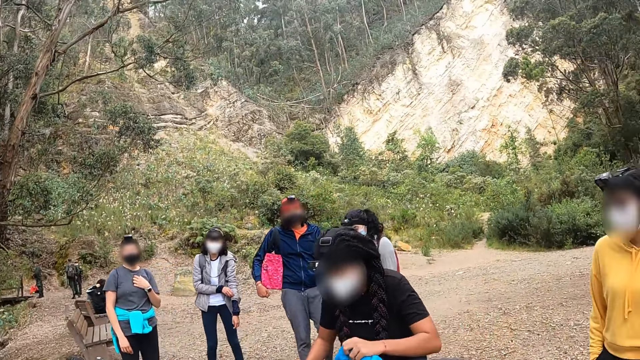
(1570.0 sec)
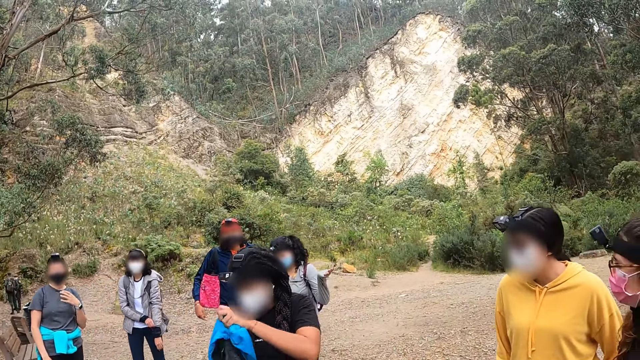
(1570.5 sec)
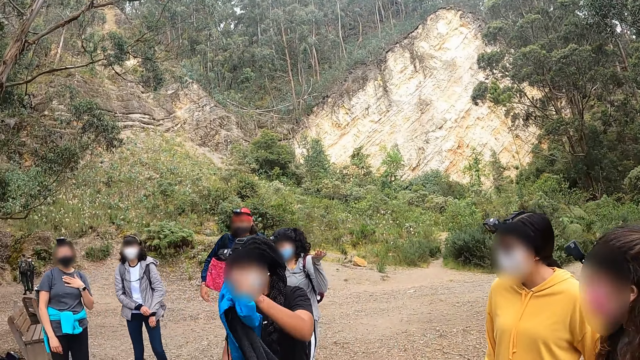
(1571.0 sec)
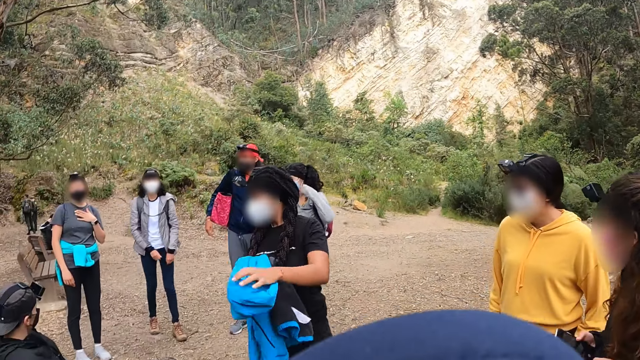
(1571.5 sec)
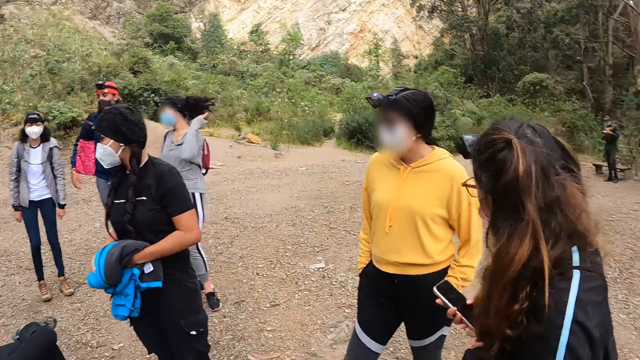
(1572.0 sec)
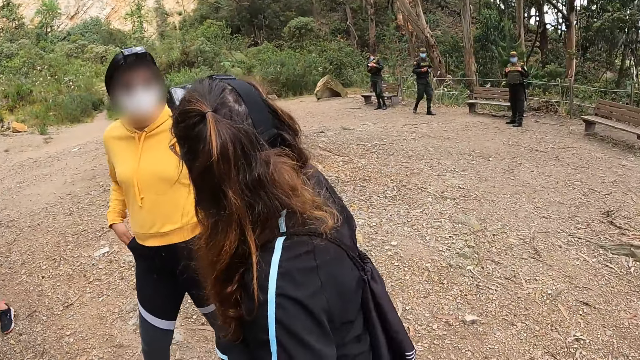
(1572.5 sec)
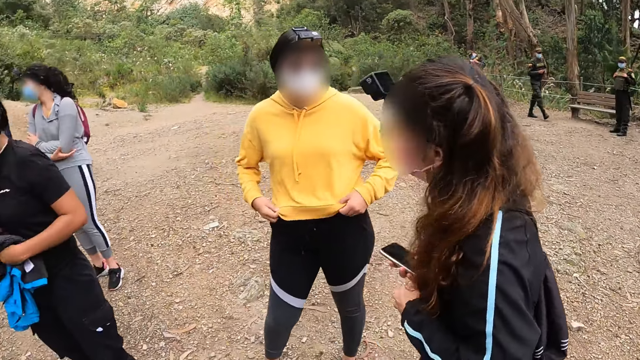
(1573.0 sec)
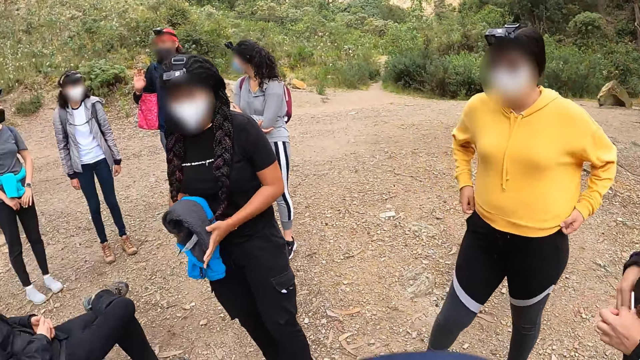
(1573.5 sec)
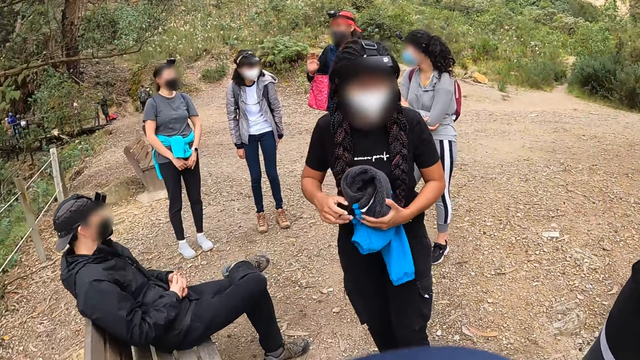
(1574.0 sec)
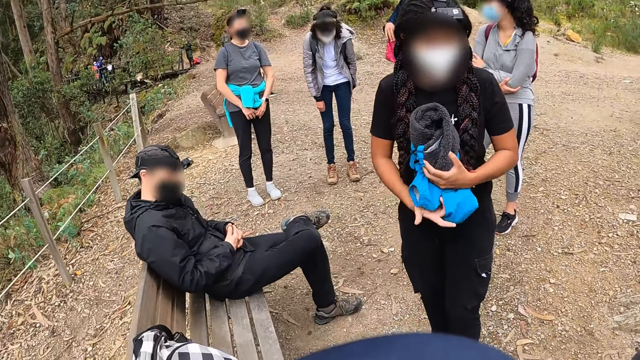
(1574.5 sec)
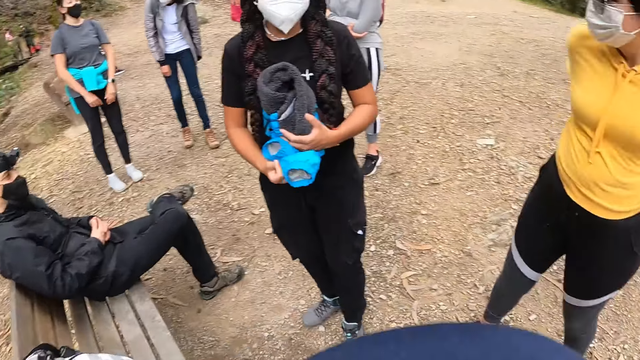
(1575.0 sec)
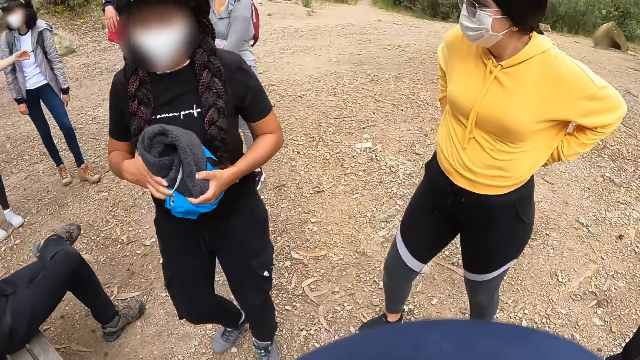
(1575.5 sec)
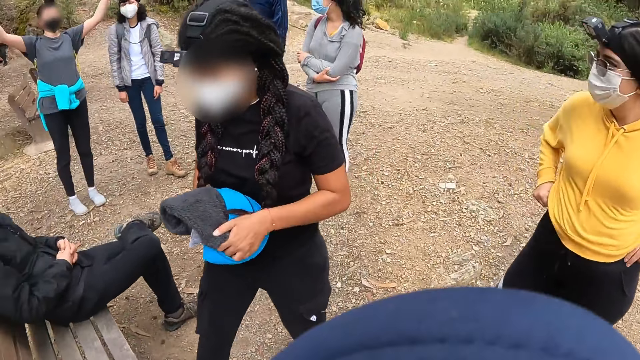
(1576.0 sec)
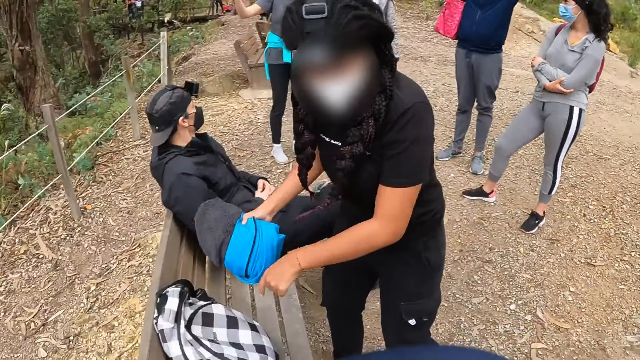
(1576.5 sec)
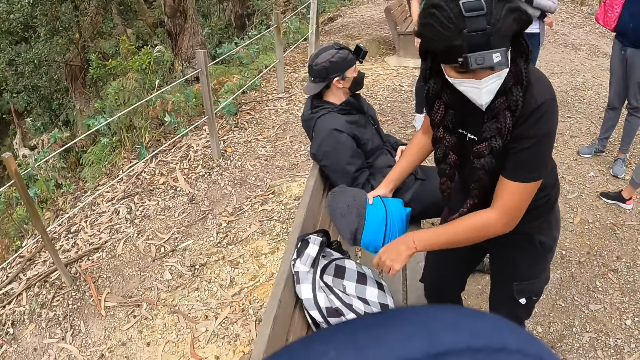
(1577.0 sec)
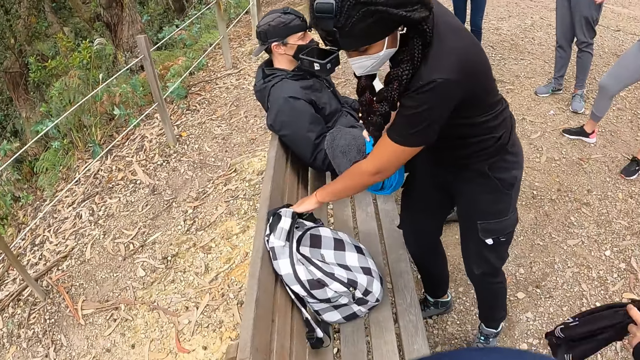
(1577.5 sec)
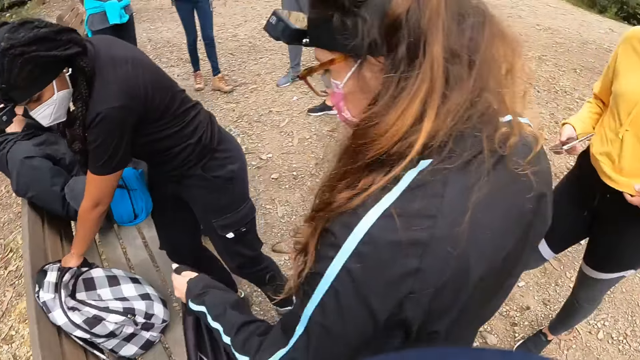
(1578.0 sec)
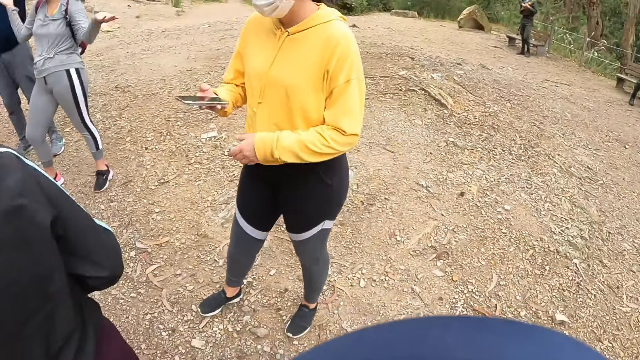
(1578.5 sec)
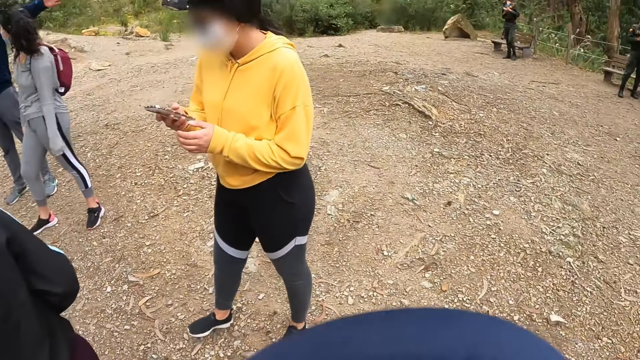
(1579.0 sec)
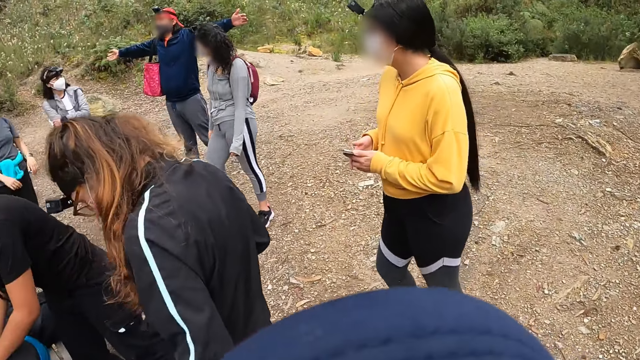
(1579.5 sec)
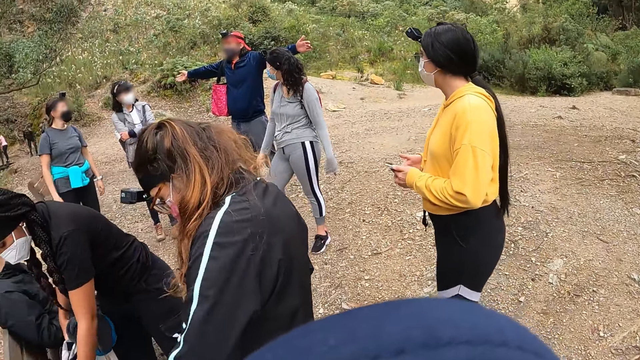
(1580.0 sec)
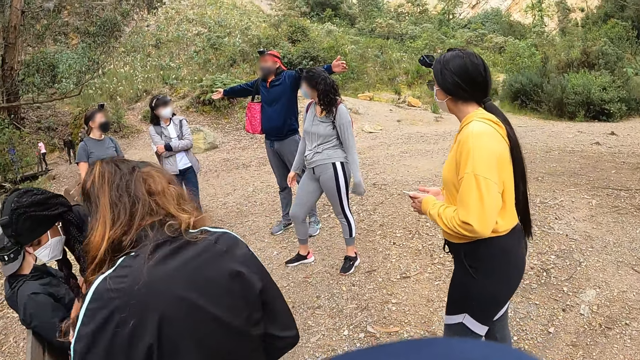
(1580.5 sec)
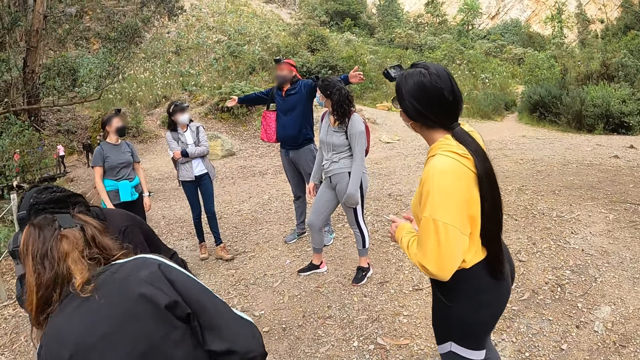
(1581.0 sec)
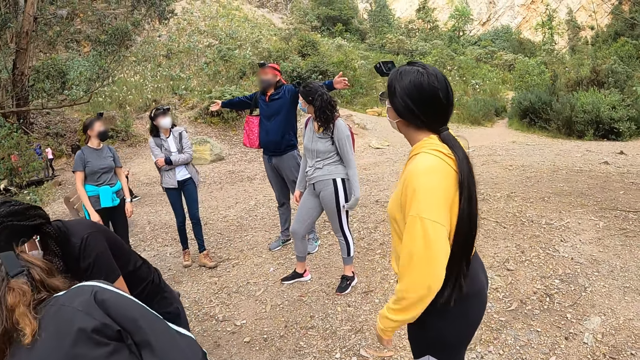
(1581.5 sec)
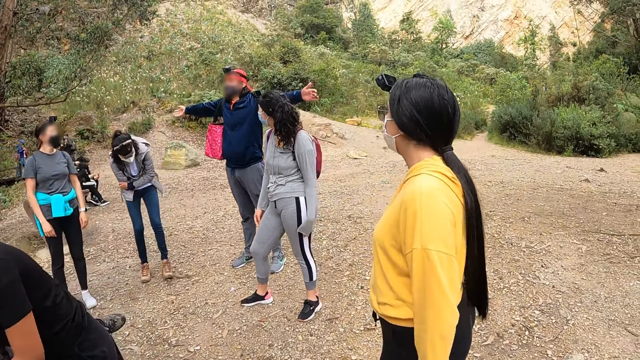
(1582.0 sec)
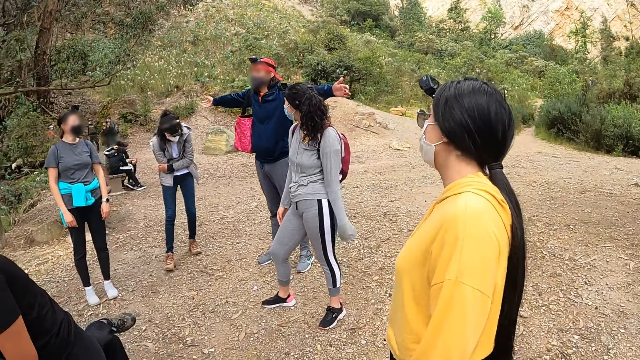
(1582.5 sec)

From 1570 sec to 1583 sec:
The woman folds the jacket with her hands. Another woman interacts with a third woman. The first woman holds the jacket with her right hand and touches a bag on a bench with her left hand. The third woman holds a phone in her right hand. She holds the phone with her hands.

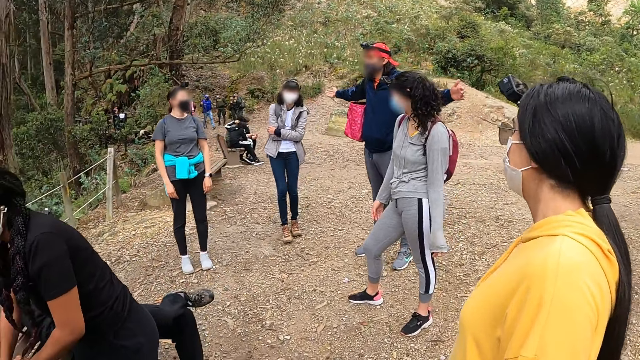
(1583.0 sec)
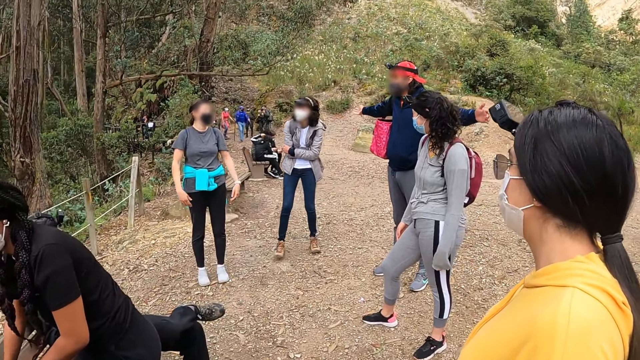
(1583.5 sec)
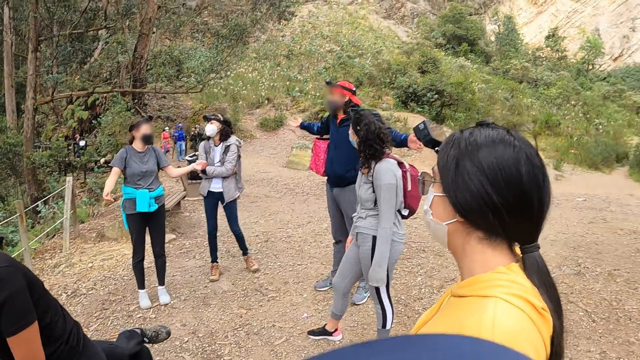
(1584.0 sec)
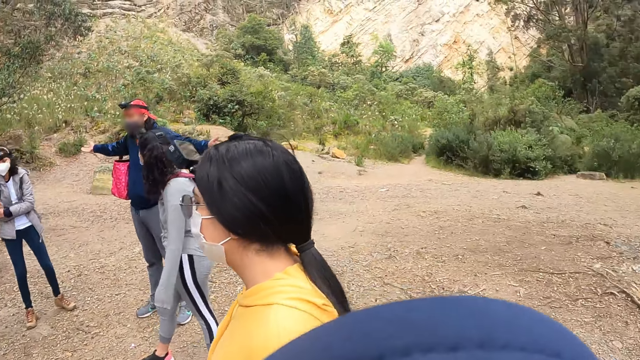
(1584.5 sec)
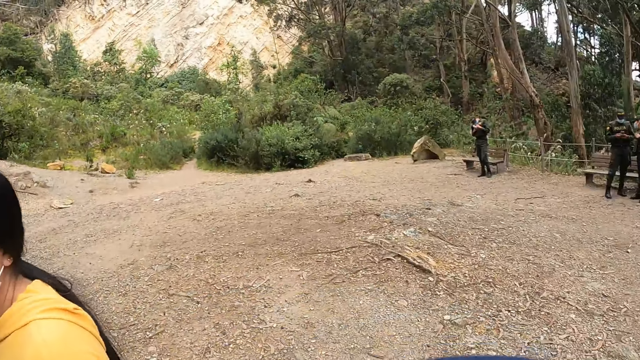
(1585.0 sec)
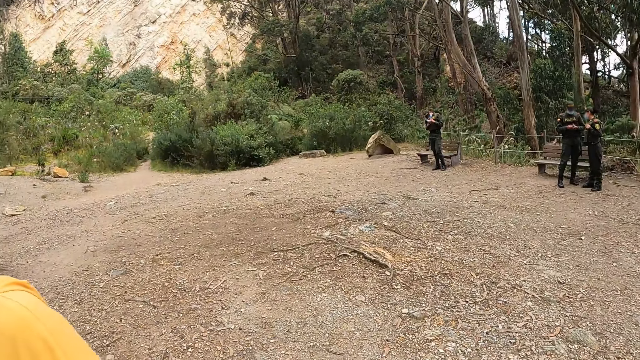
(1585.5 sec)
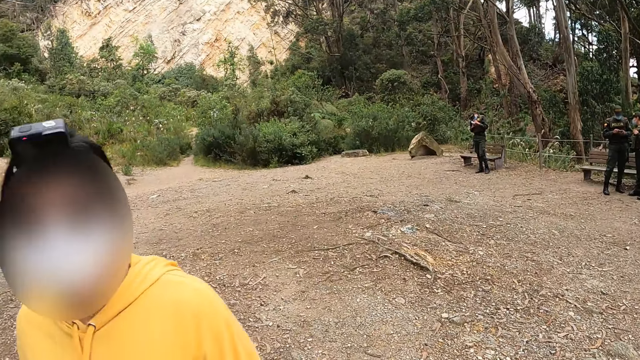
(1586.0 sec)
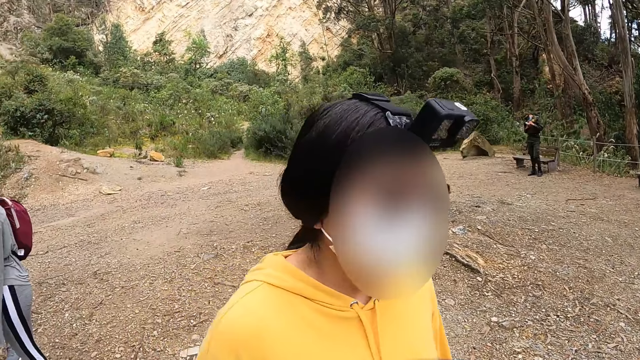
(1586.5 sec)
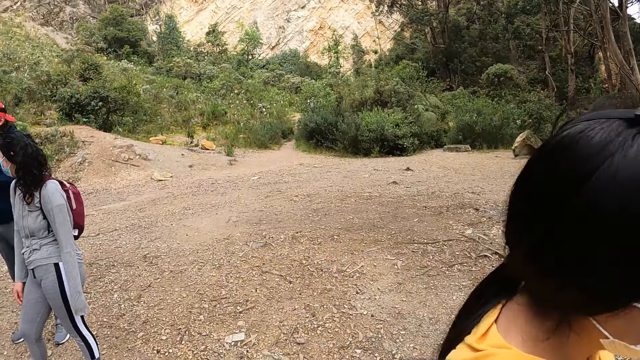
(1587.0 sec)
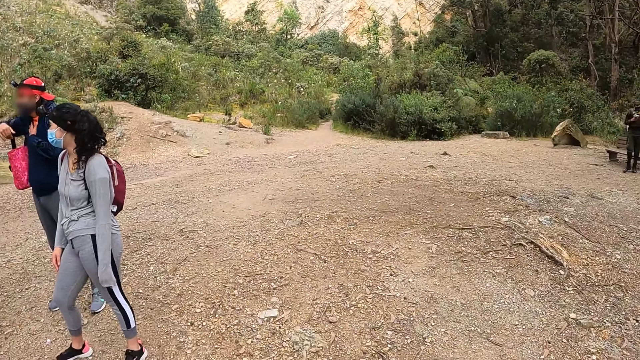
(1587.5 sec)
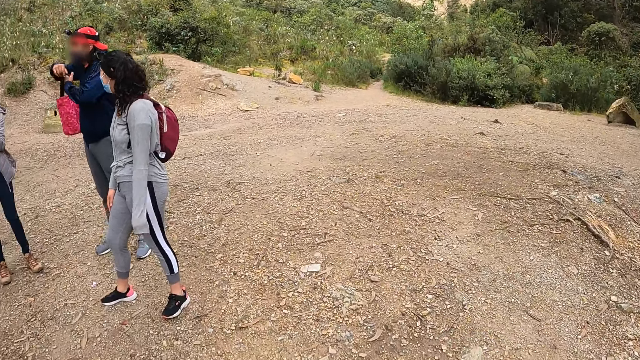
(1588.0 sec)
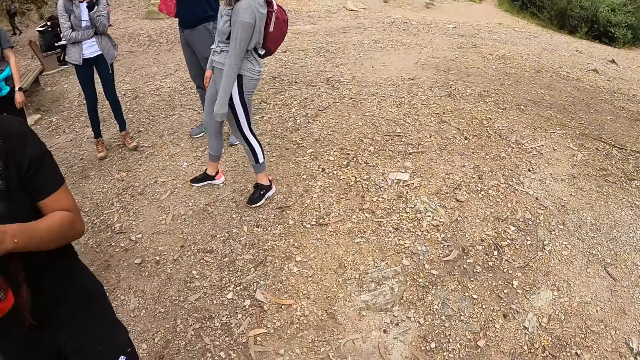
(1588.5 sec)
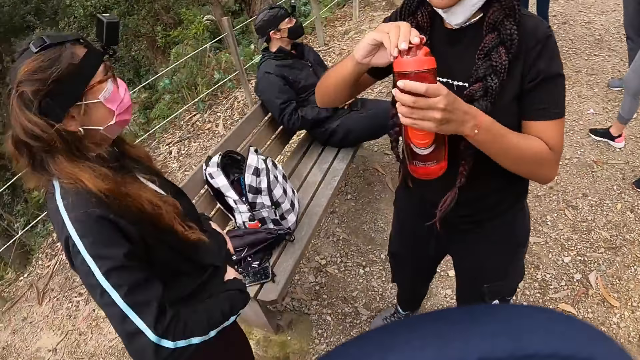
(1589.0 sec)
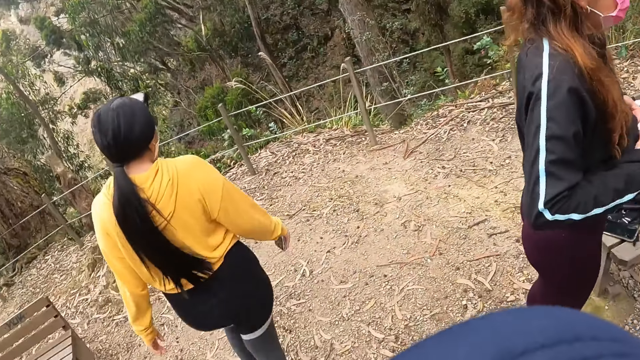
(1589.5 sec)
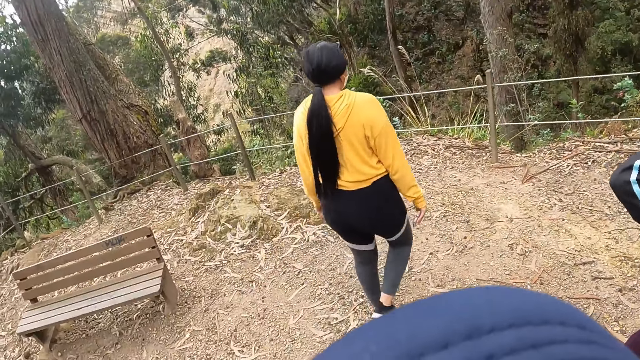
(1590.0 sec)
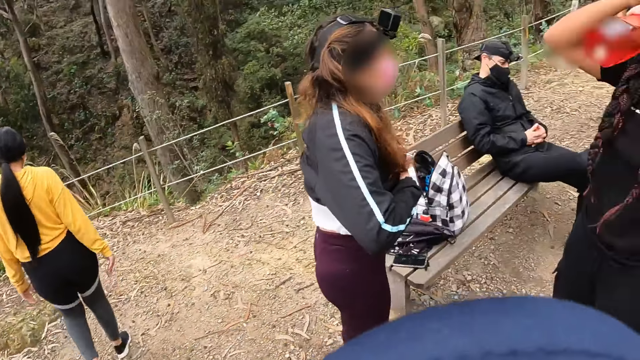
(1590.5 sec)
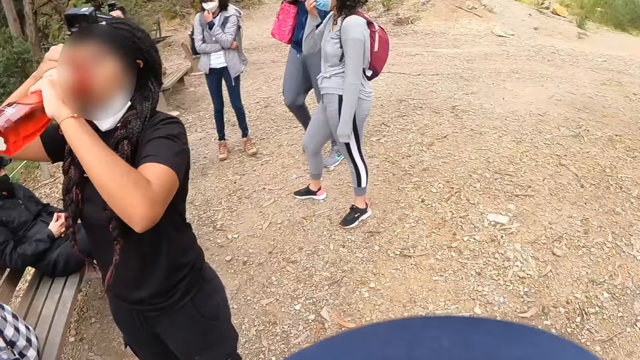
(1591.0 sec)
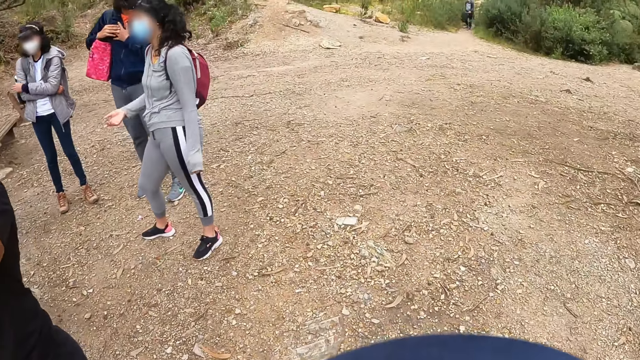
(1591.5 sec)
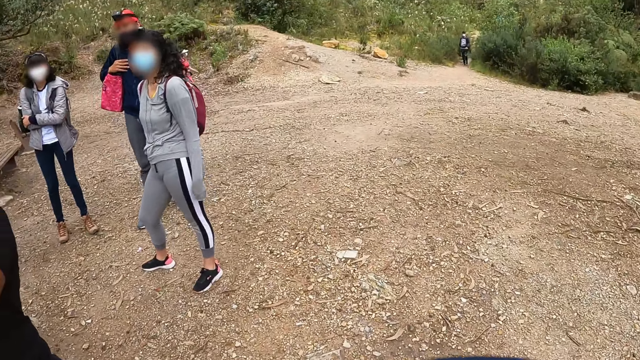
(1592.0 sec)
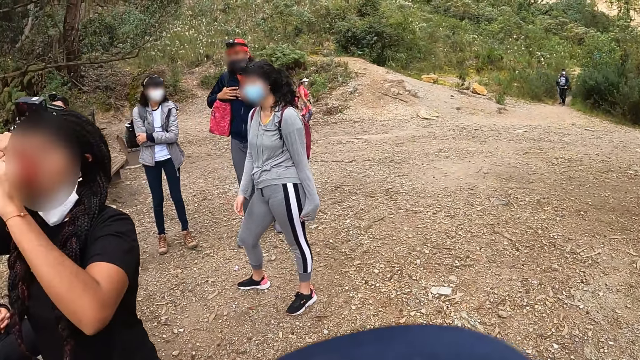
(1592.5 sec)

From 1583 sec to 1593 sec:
The woman holds a water bottle with her left hand, opens the water bottle with her right hand, and drinks from the water bottle in her hands.
